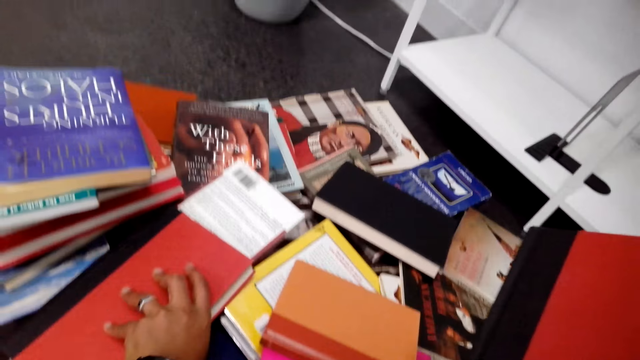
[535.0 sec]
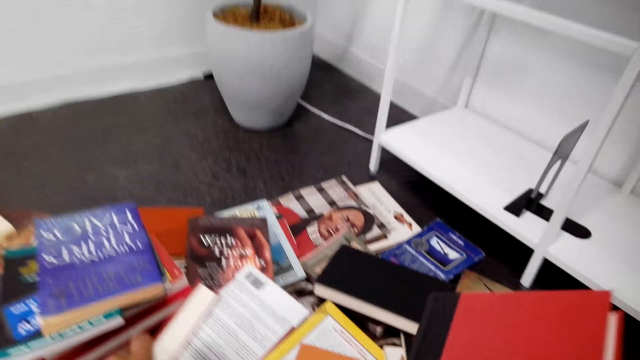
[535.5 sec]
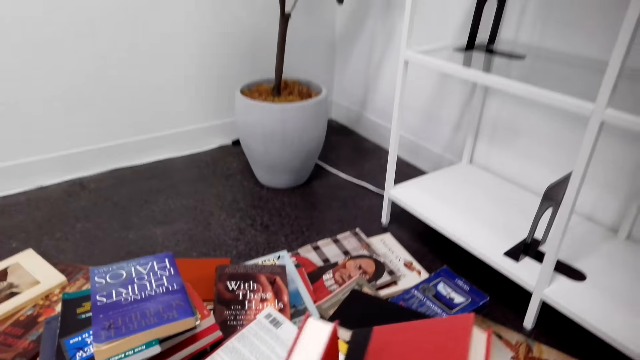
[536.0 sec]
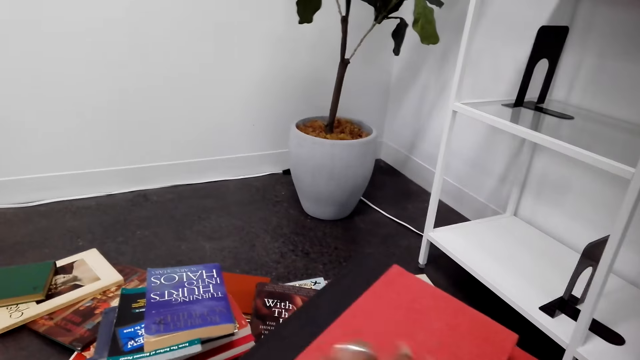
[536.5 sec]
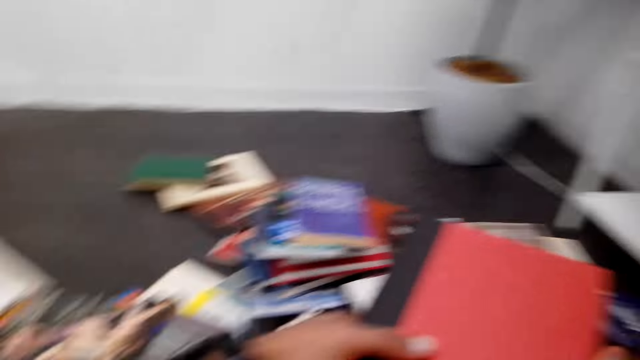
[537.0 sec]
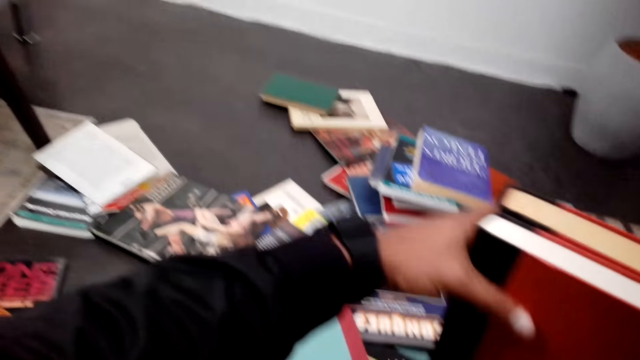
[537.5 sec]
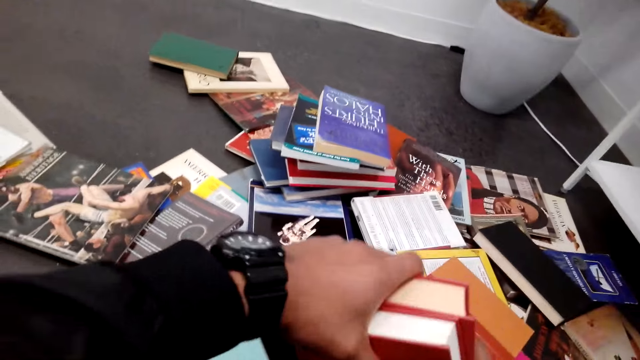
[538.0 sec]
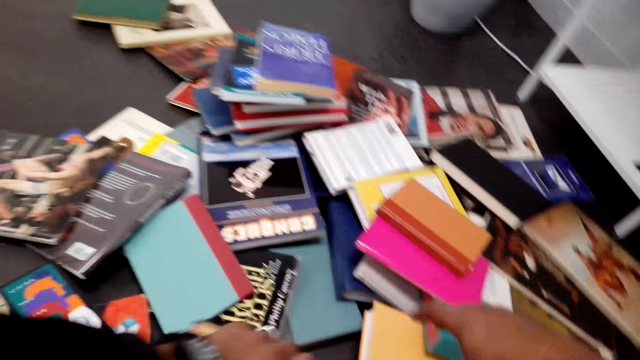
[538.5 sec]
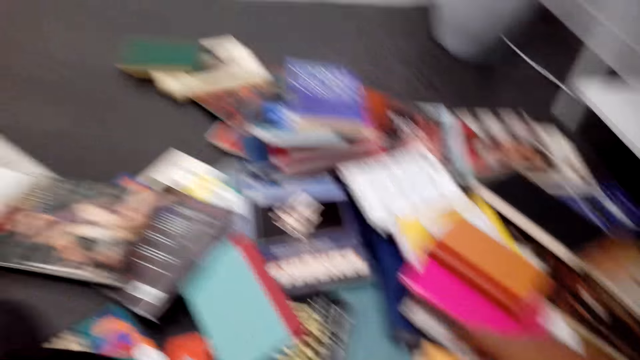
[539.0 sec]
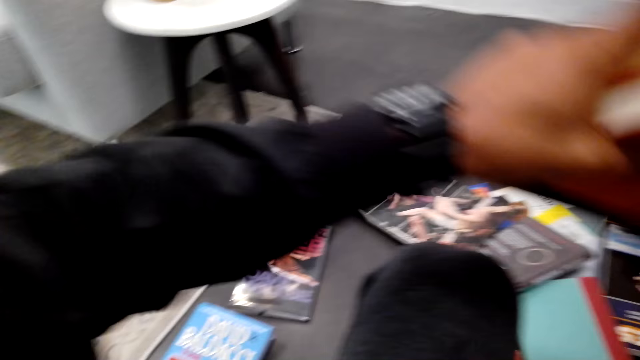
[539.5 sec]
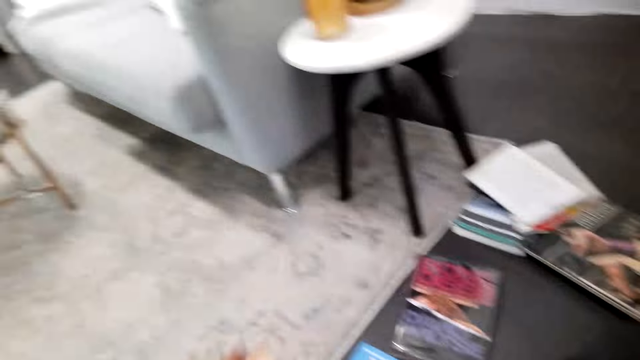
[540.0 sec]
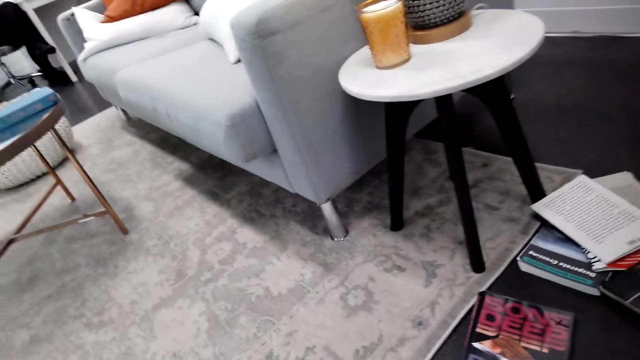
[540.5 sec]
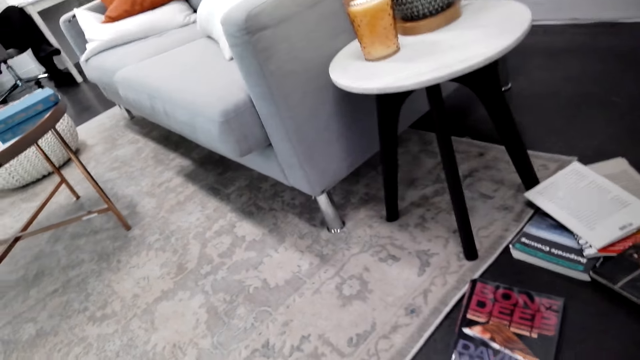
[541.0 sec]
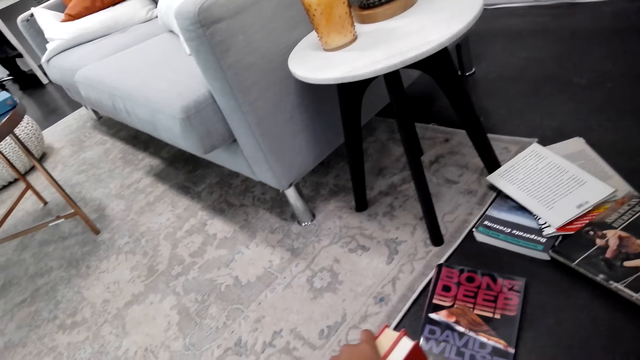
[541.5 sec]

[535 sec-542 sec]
The camera wearer picks a book from the floor. They touch the book. They put the book on top of another book. They arrange books.

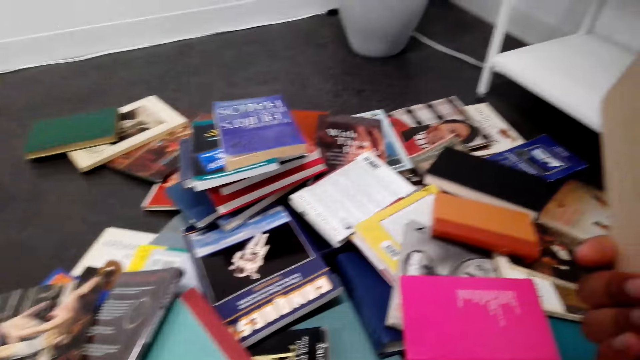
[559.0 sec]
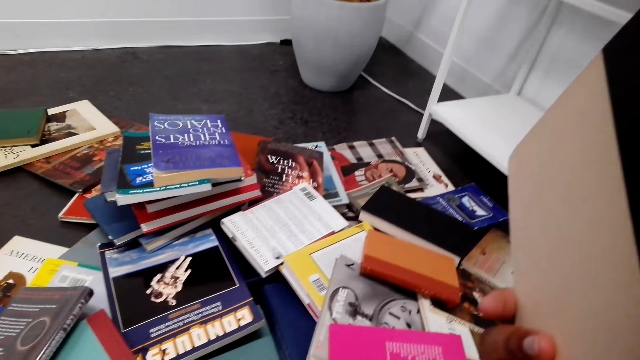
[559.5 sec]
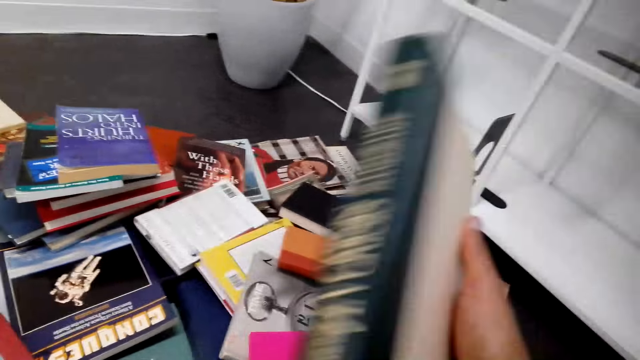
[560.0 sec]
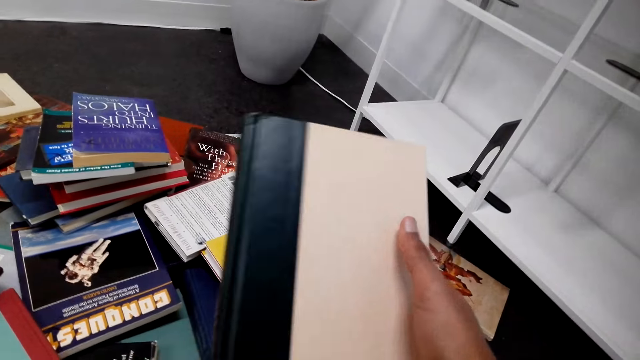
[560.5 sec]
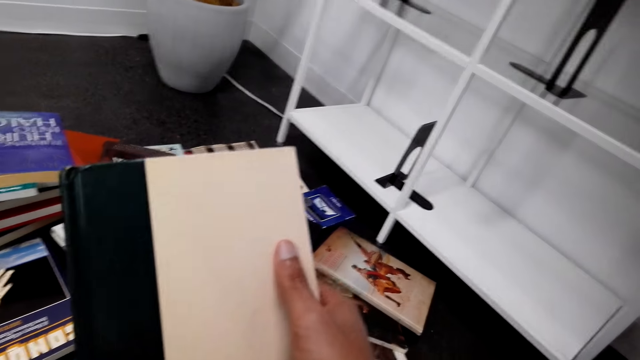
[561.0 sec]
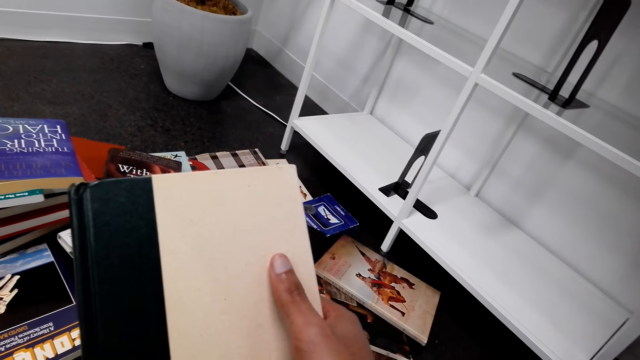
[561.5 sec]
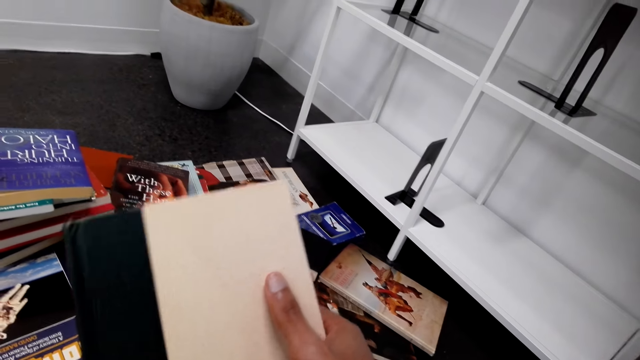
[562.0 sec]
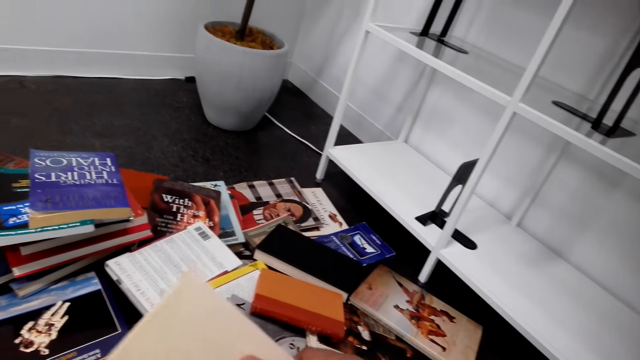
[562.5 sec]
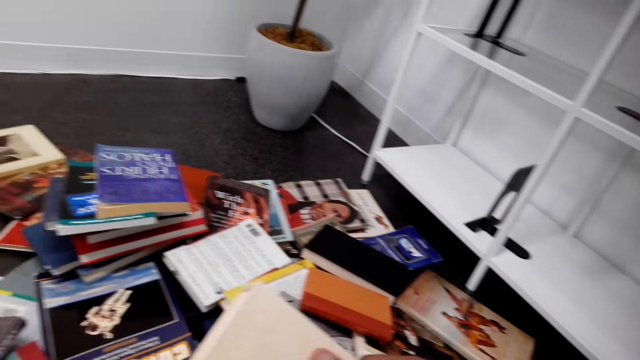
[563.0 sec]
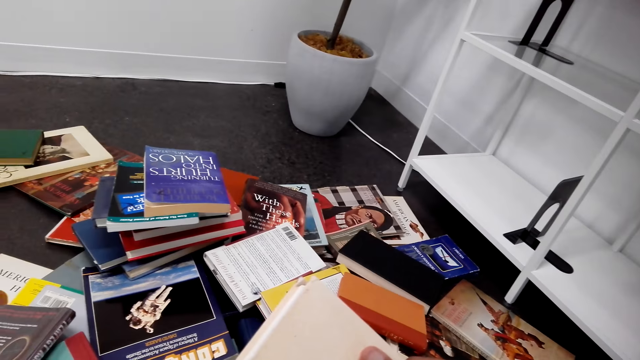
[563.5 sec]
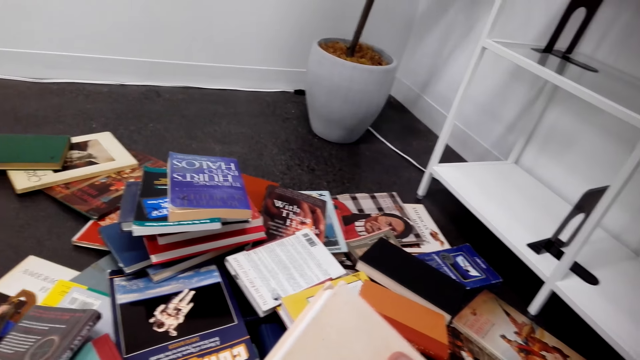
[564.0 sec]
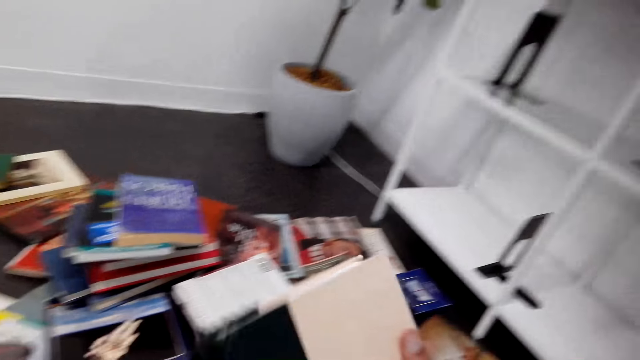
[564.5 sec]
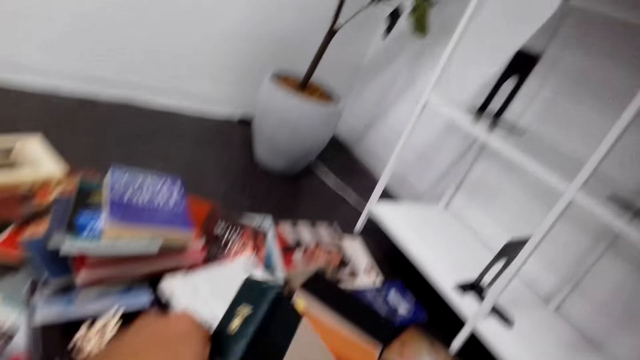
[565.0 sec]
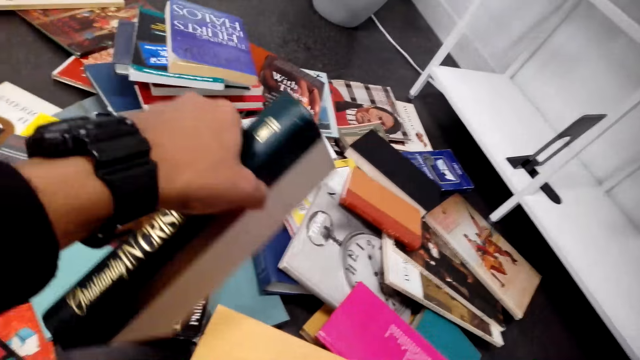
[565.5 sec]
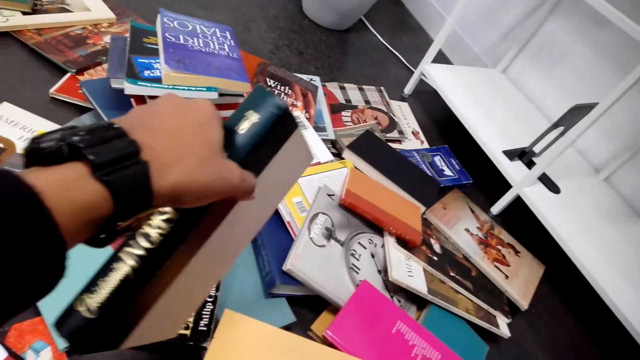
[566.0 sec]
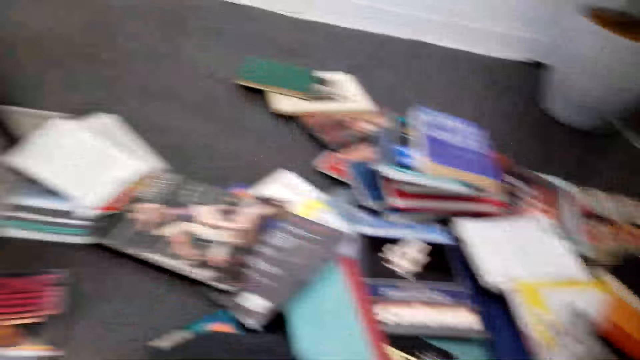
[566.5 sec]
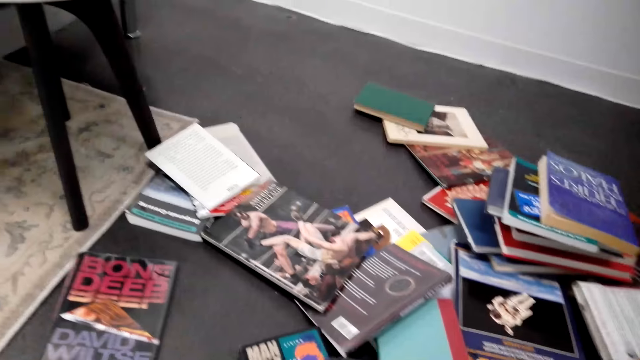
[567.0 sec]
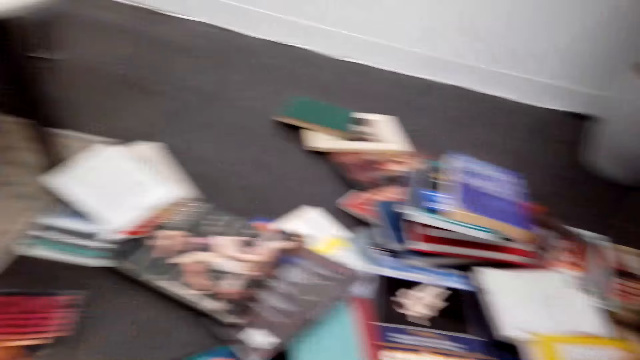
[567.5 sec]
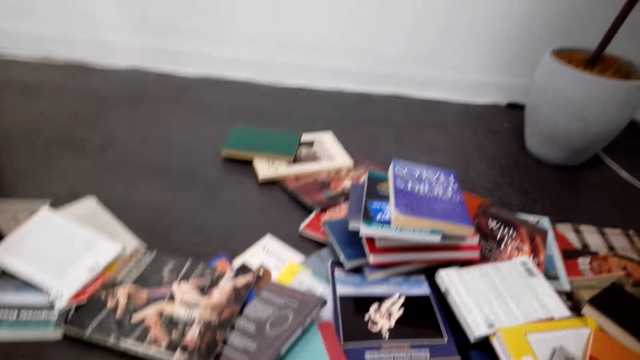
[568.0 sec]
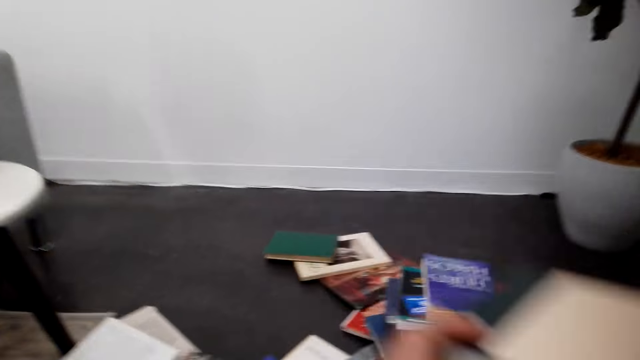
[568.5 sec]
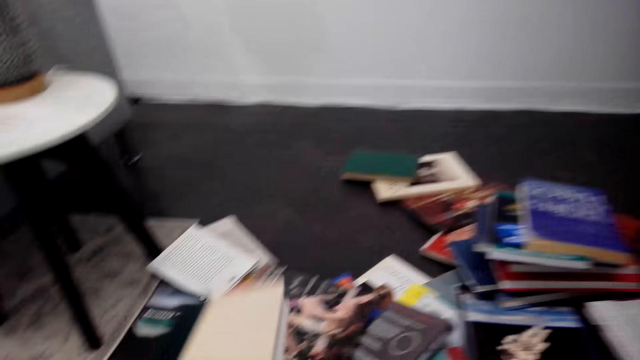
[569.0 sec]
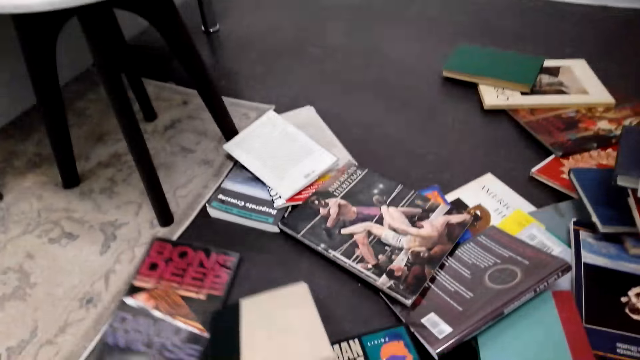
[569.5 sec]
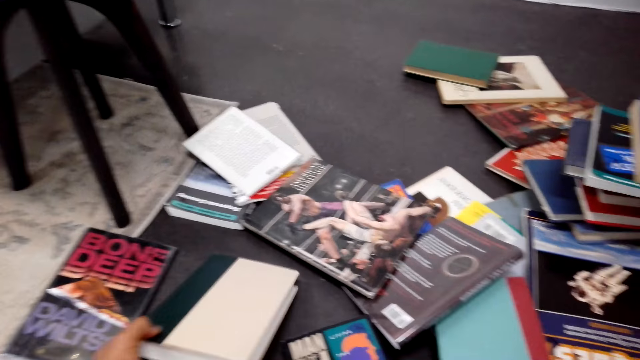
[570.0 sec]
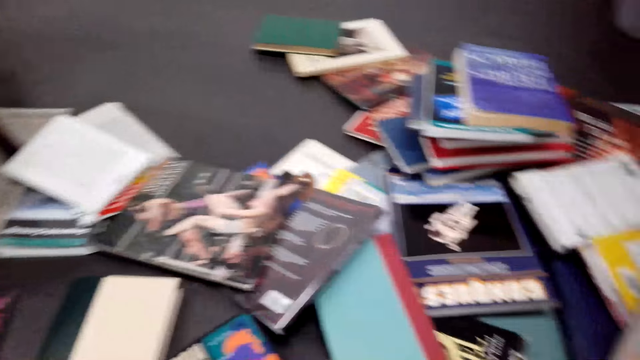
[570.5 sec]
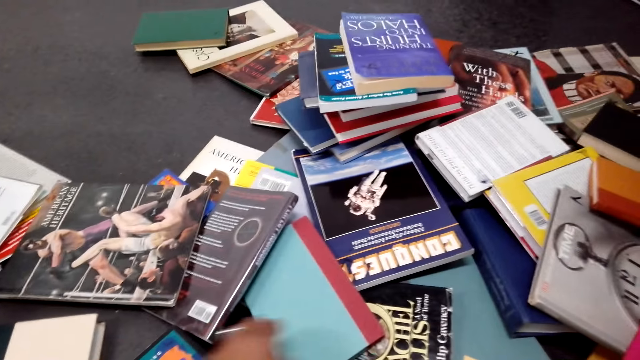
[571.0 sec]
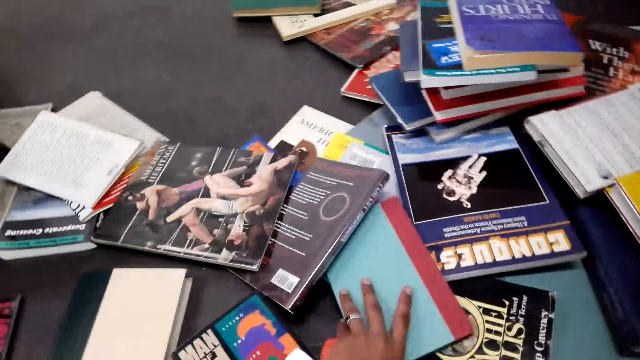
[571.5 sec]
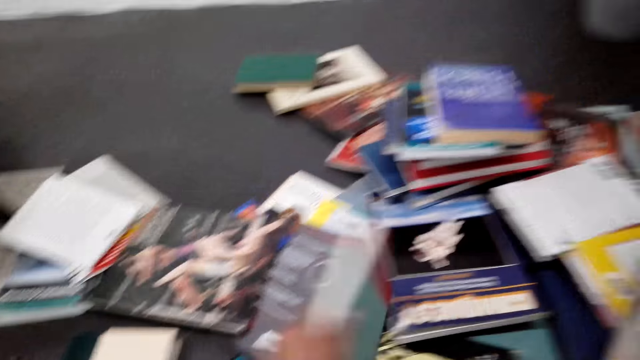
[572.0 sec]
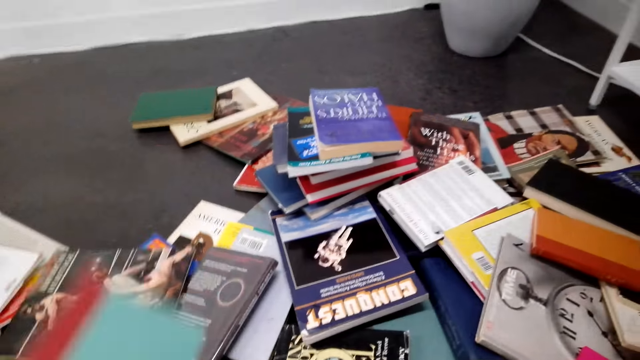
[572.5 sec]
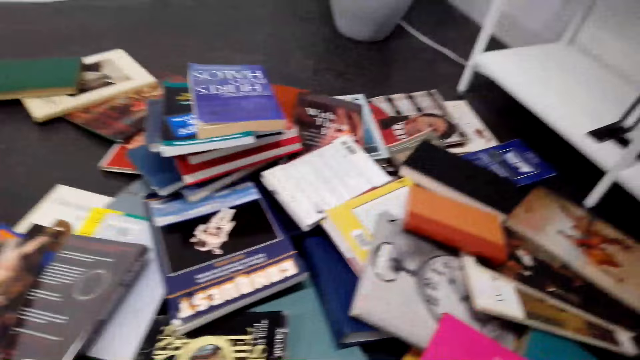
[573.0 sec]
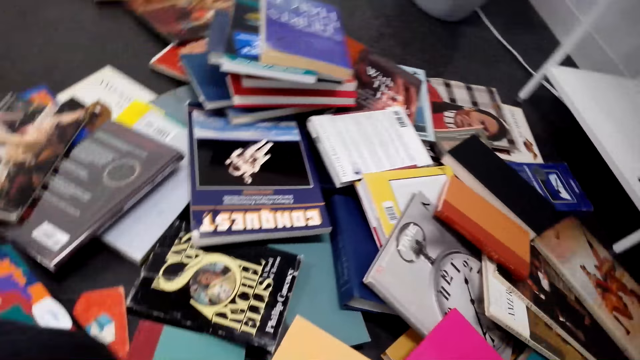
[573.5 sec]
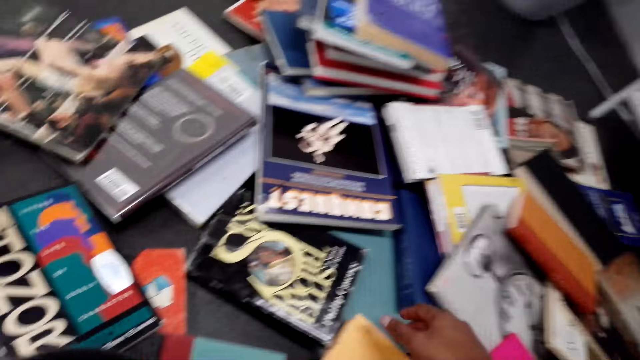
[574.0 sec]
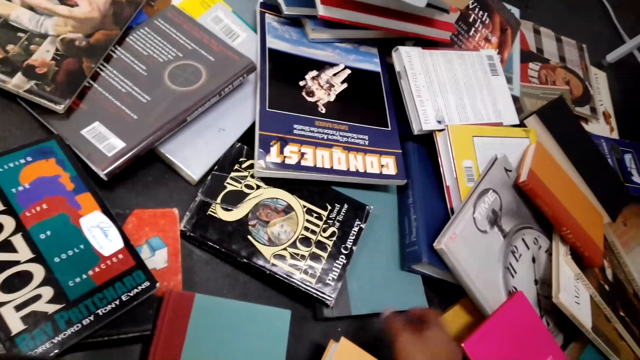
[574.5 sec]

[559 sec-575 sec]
The camera wearer looks at the book. They look around the floor. They put the book on the floor or the table. They pick a book on the floor. They touch the books. They put the book on the floor.
